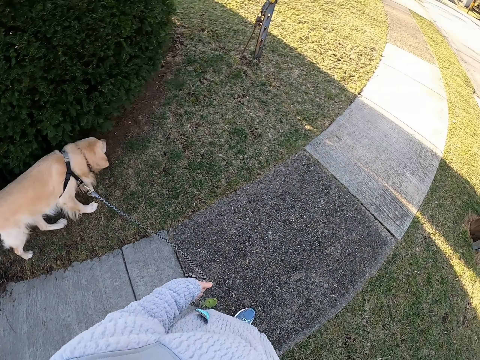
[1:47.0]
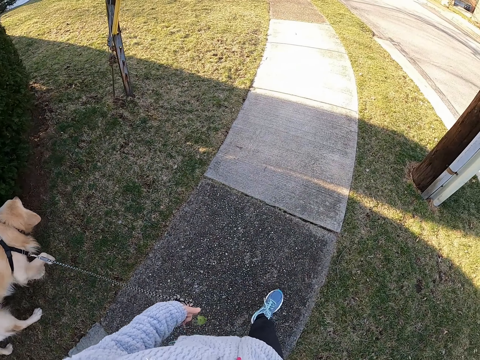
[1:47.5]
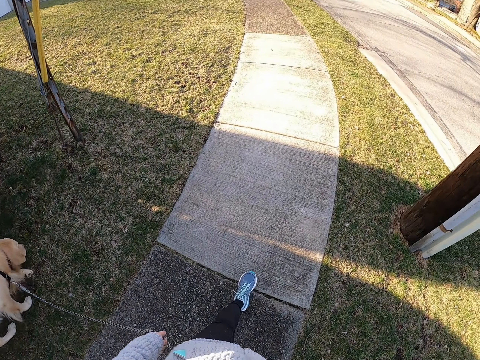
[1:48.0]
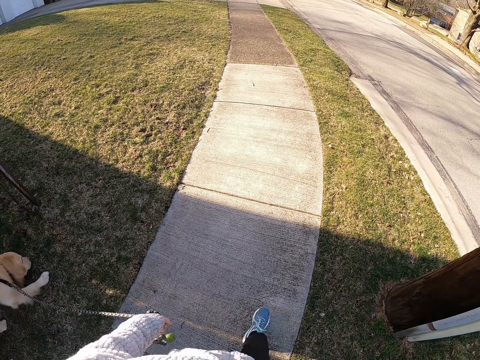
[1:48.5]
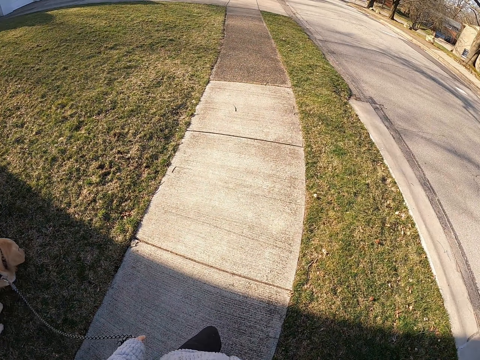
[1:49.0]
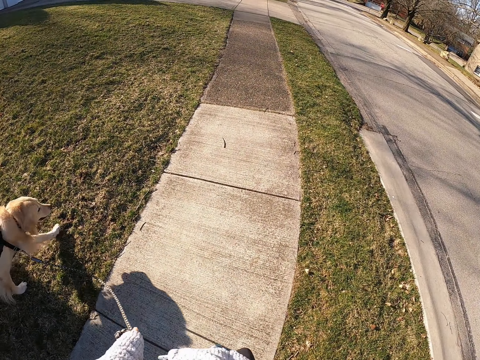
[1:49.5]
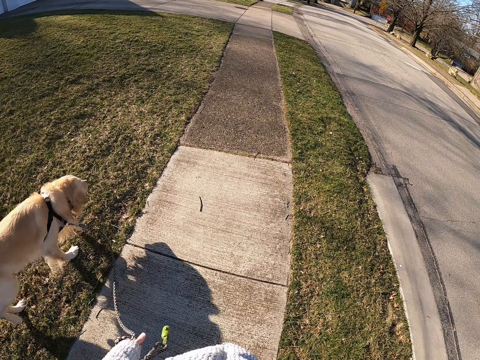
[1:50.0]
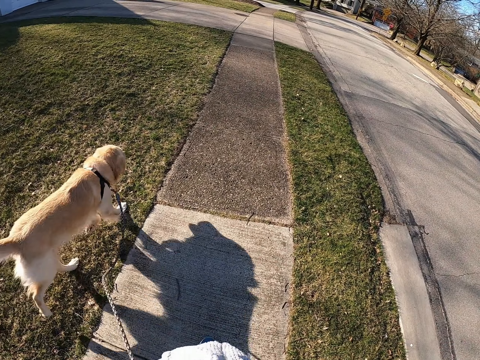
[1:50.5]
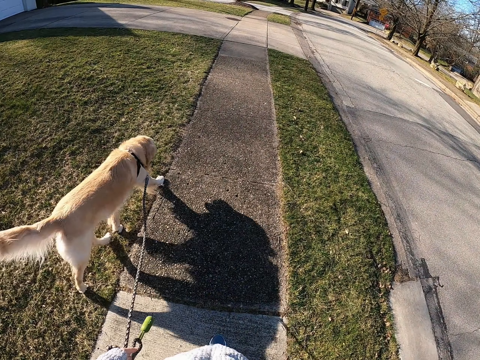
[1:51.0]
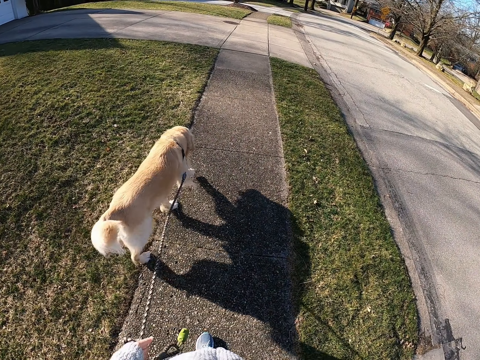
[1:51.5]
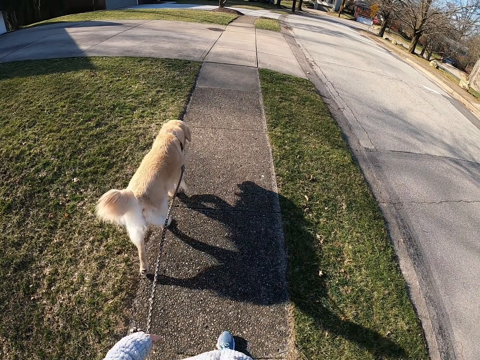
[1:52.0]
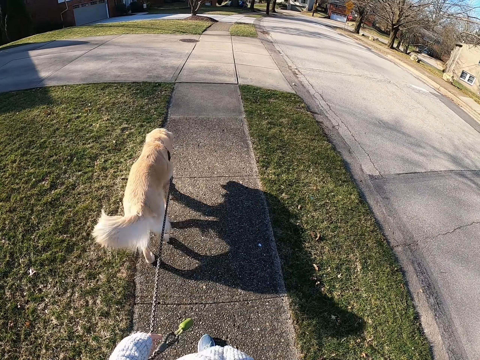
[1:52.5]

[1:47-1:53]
The camera wearer walks on the road with the dog.

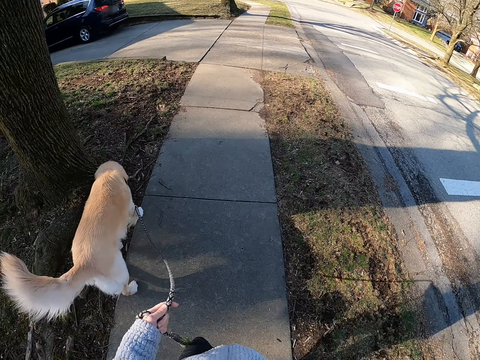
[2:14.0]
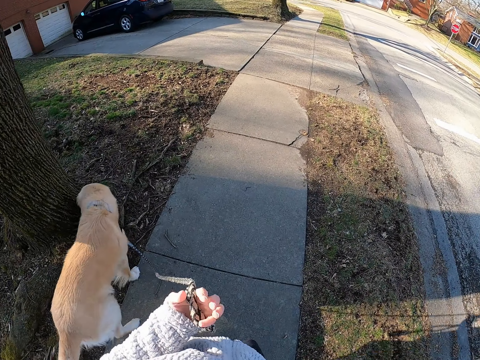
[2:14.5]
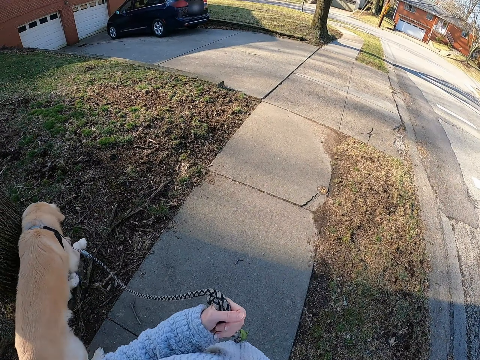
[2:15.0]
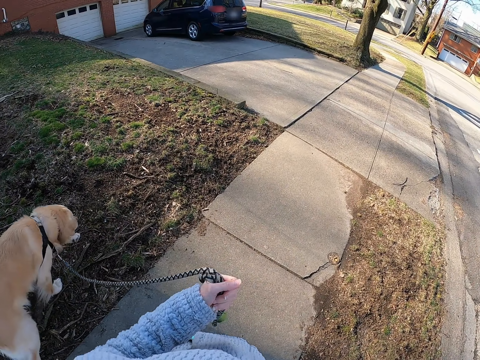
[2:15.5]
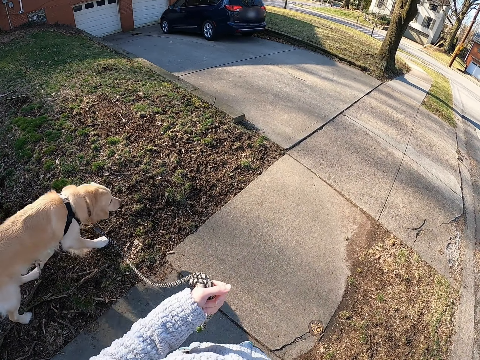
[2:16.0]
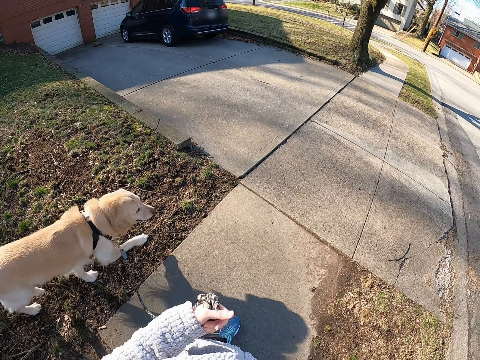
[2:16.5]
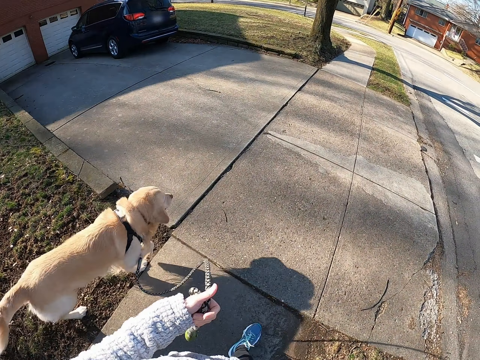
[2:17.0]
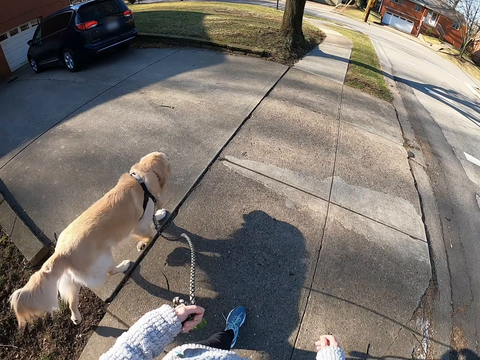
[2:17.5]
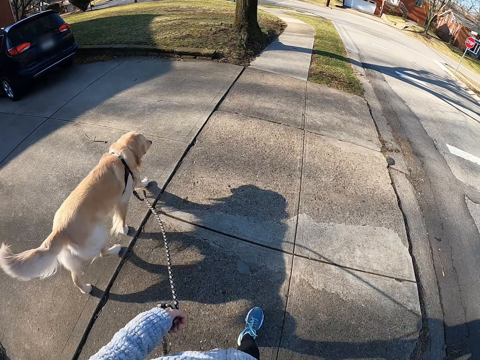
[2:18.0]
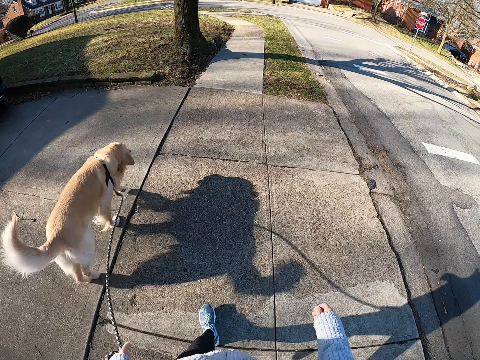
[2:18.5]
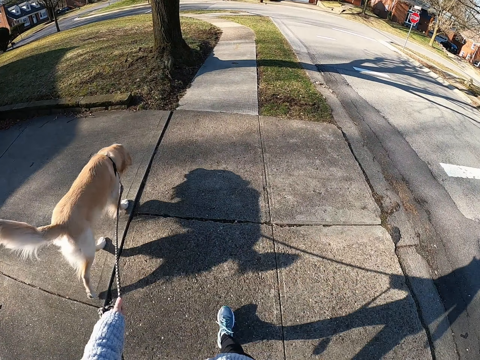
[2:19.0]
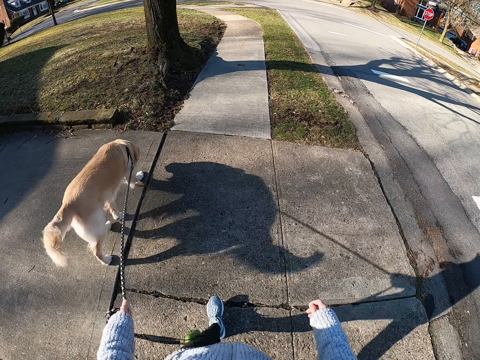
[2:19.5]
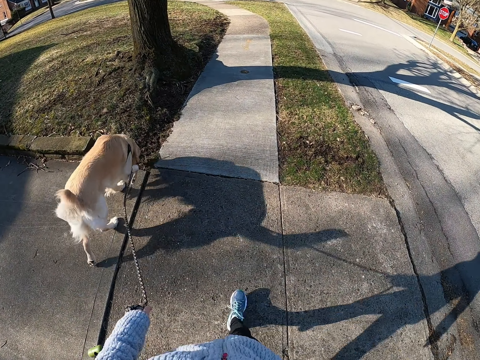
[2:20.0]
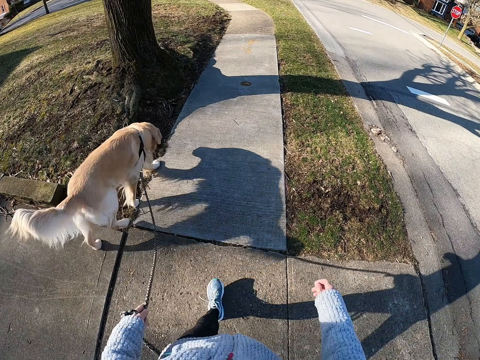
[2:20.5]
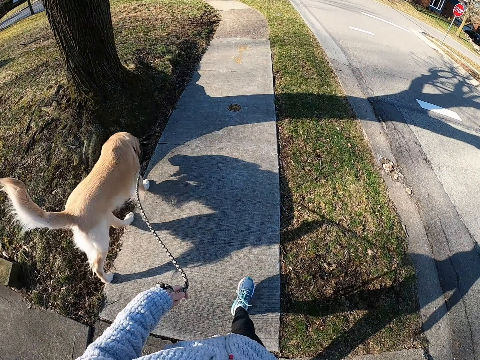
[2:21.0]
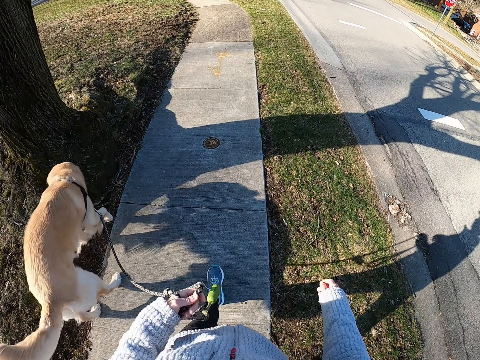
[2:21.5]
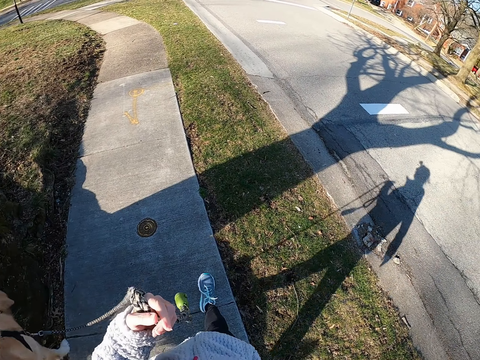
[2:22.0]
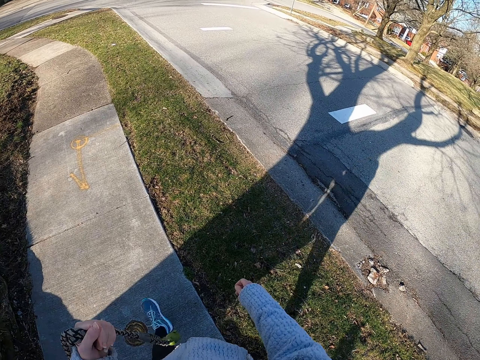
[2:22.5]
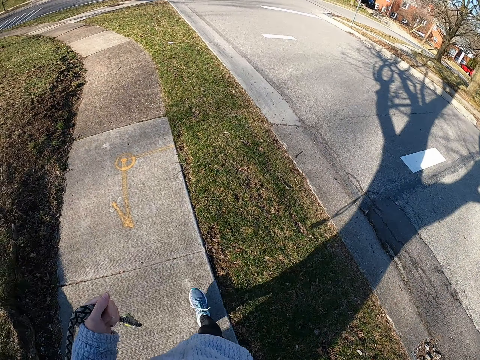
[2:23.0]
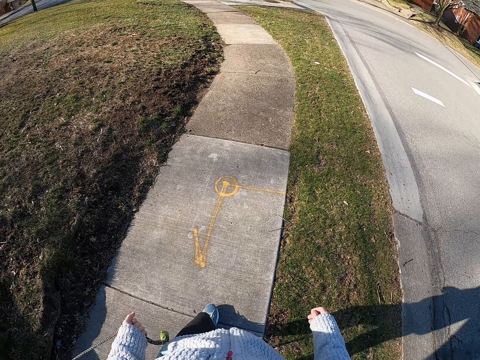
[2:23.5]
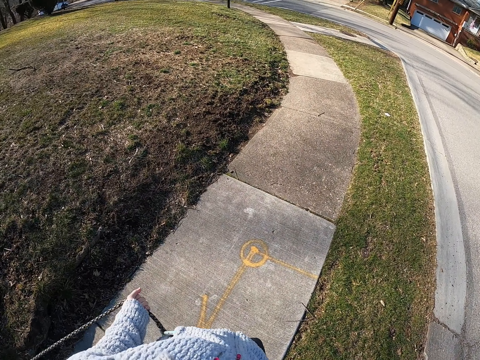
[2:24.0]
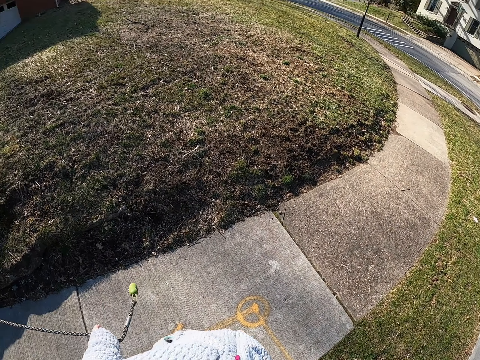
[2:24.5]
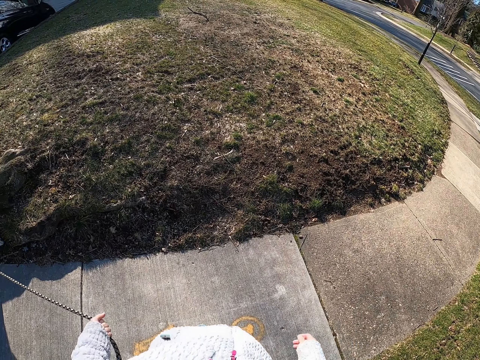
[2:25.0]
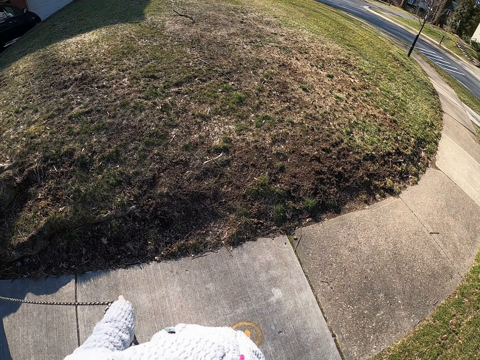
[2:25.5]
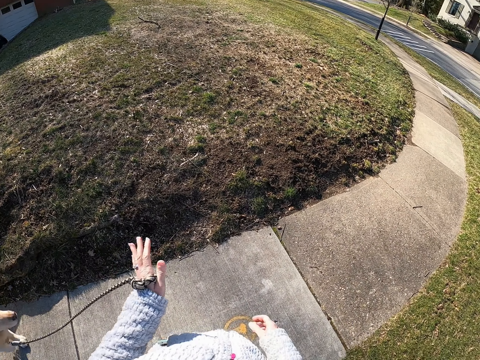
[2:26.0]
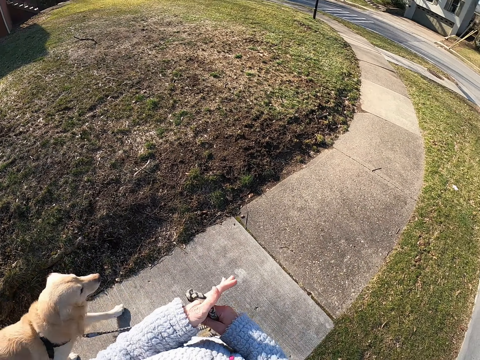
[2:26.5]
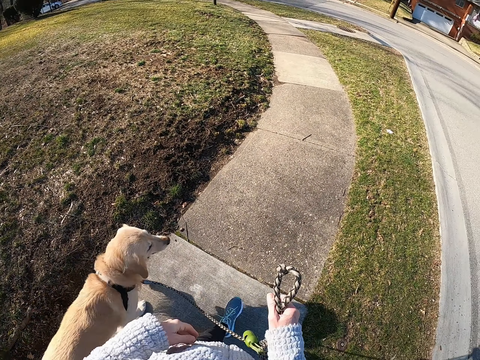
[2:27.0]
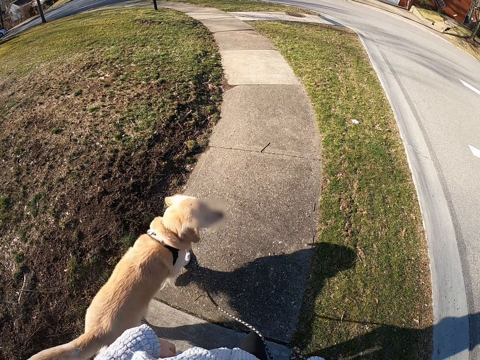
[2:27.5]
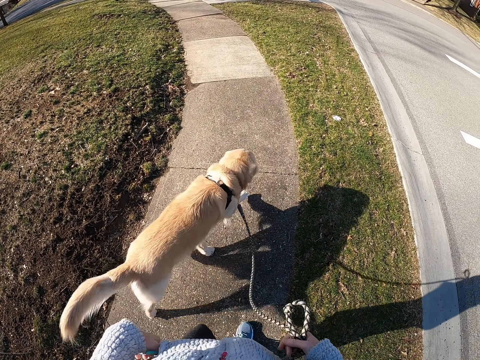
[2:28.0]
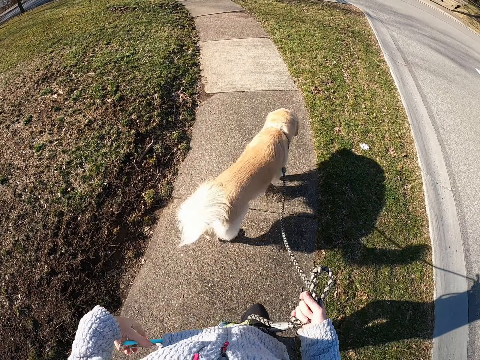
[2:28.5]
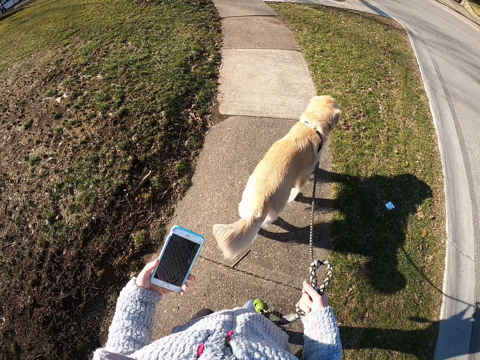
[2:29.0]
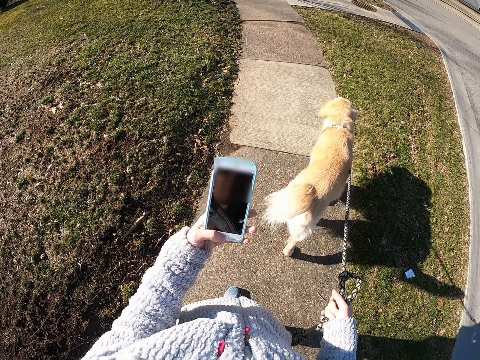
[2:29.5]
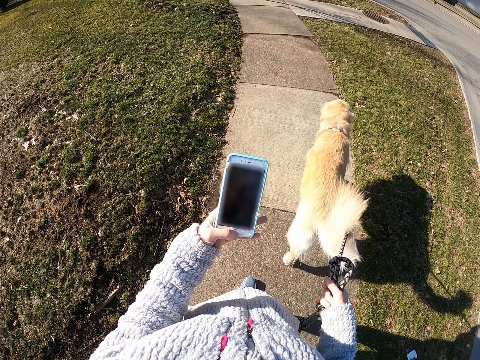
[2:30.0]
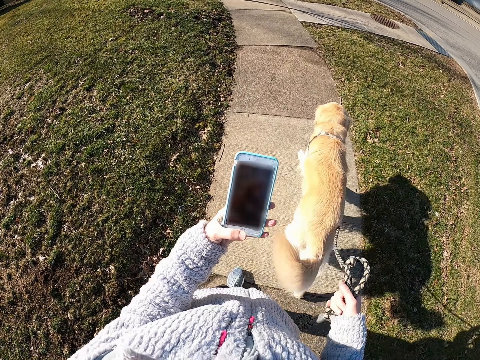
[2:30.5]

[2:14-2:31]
The camera wearer walks the dog. They look at the dog. They lift the left hand and walk. They stand on the road with the dog. They look at the dog and stop. They hold the dog leash with both hands. They walk the dog. They hold the dog leash with the right hand and walk the dog. They walk on the road with the dog. They put the left hand in the pocket. They remove the phone from the pocket. They walk the dog. They walk the dog again. They check the phone.

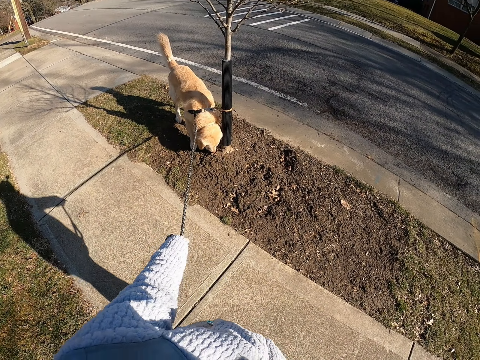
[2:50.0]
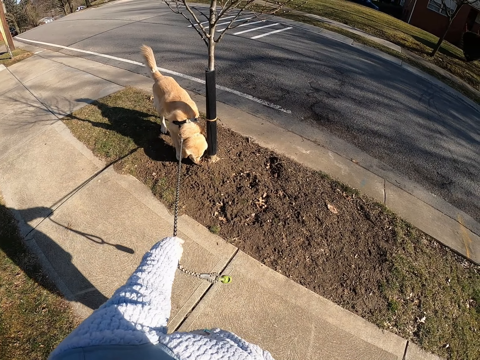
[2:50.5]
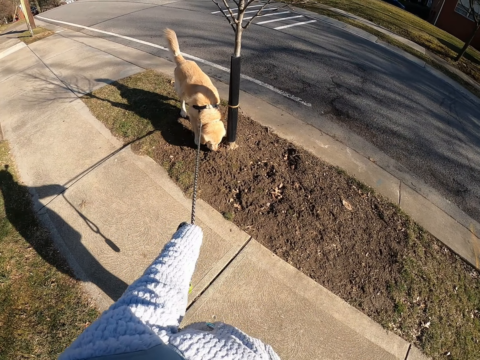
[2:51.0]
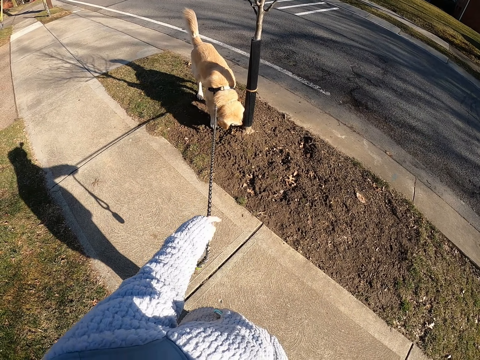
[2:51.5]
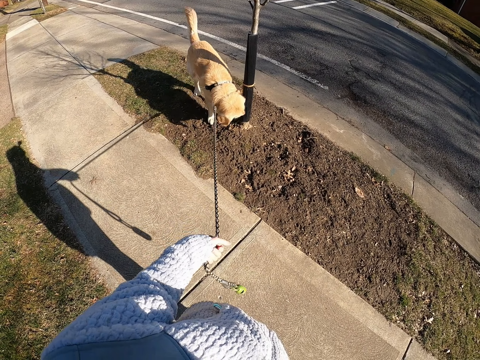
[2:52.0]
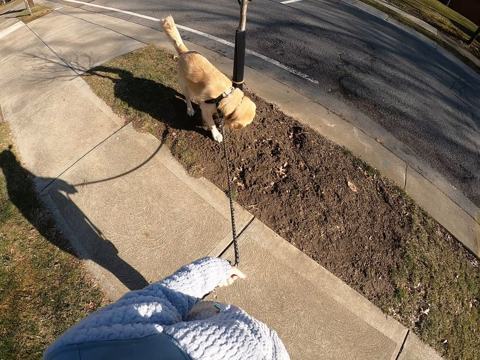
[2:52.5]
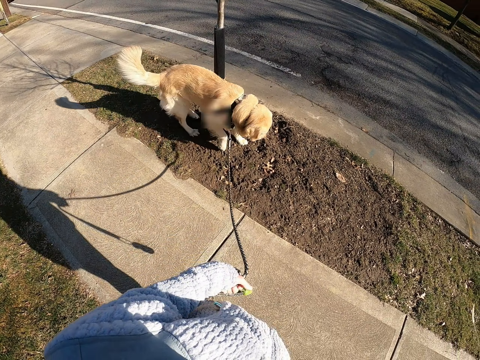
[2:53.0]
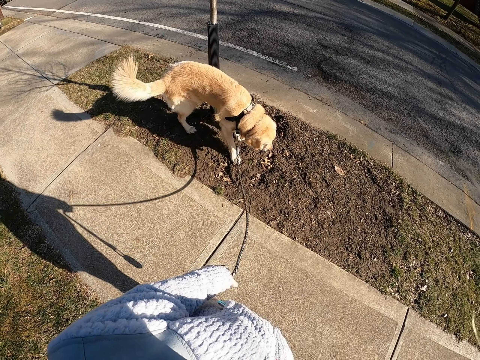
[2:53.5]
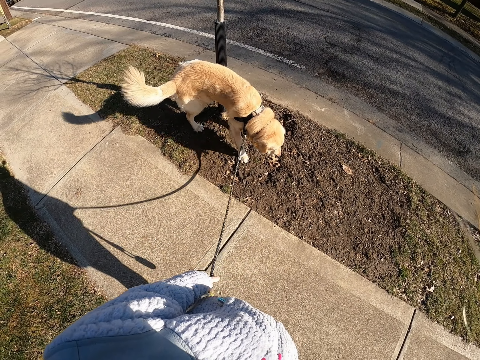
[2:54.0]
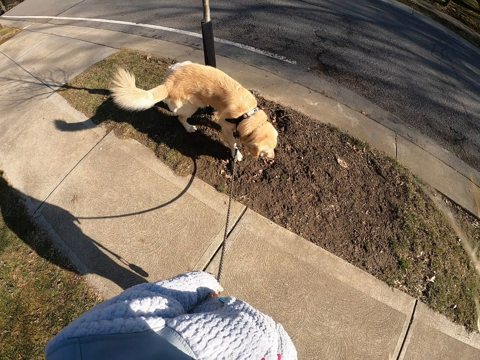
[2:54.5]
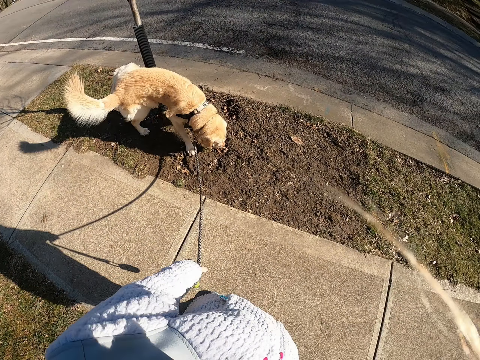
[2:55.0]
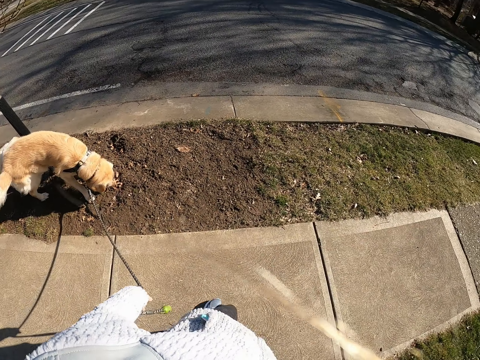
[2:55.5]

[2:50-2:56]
The camera wearer pulls the dog leash.
